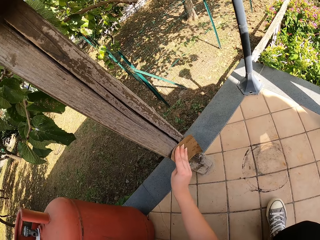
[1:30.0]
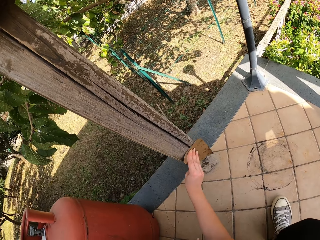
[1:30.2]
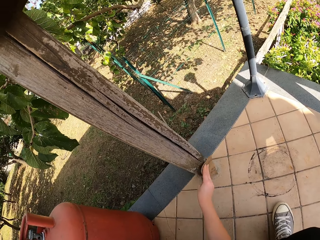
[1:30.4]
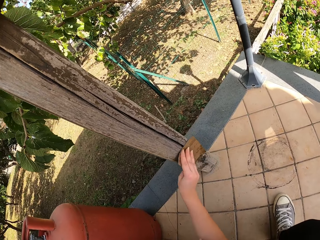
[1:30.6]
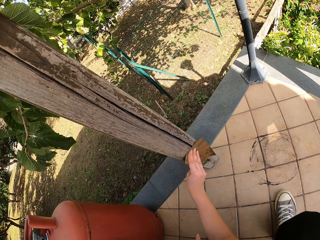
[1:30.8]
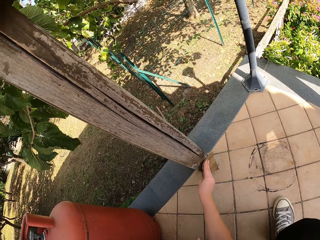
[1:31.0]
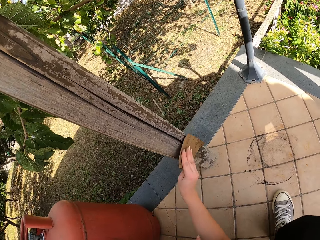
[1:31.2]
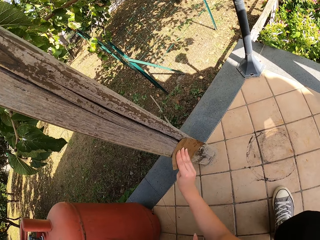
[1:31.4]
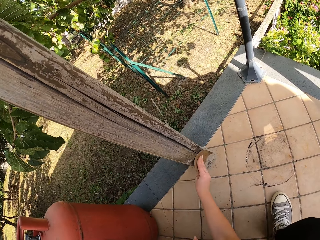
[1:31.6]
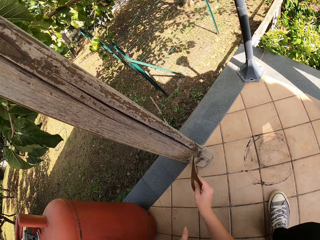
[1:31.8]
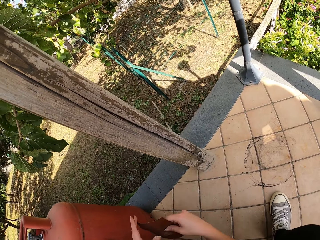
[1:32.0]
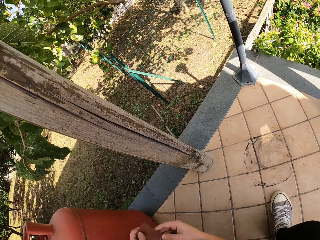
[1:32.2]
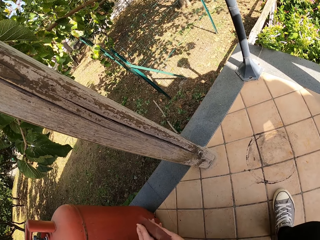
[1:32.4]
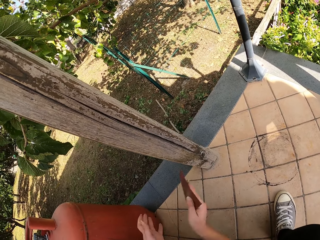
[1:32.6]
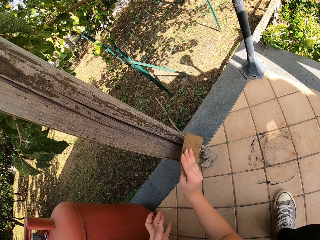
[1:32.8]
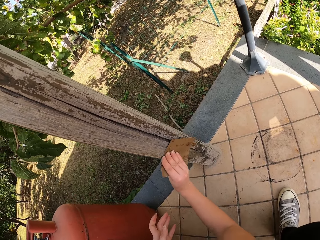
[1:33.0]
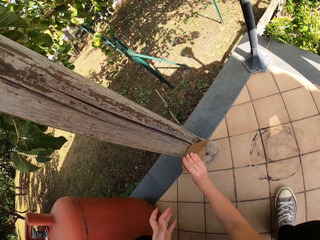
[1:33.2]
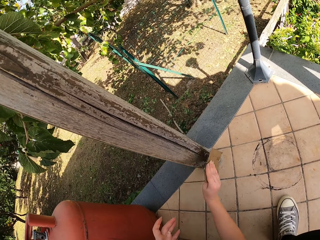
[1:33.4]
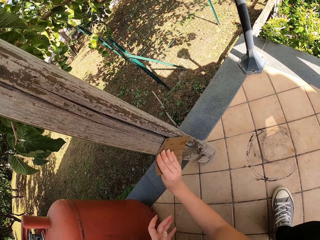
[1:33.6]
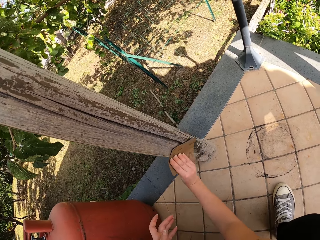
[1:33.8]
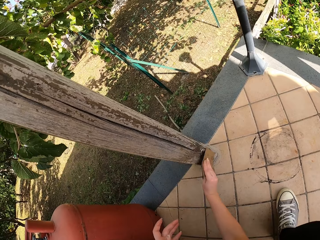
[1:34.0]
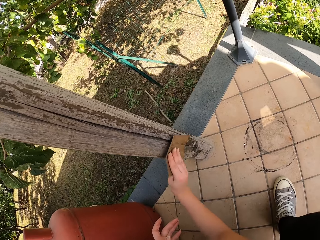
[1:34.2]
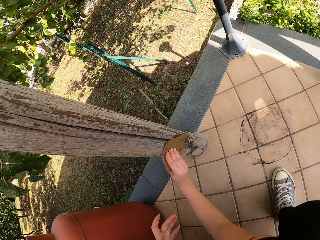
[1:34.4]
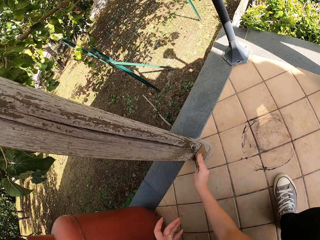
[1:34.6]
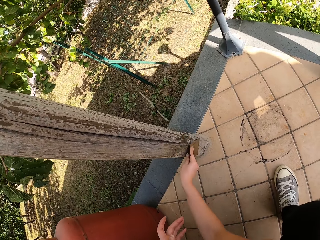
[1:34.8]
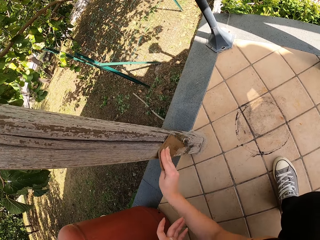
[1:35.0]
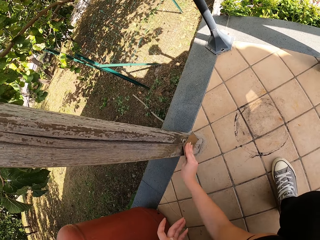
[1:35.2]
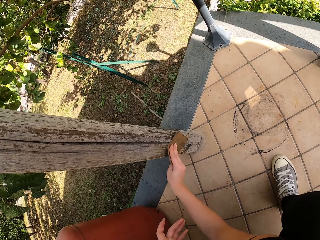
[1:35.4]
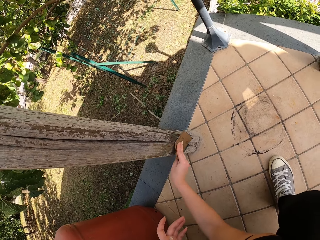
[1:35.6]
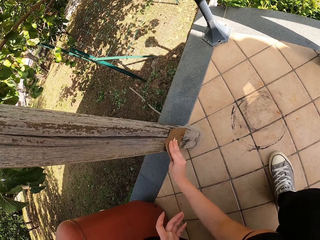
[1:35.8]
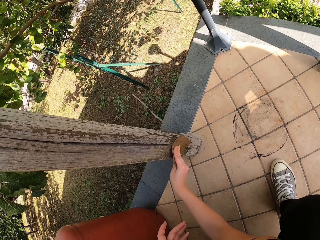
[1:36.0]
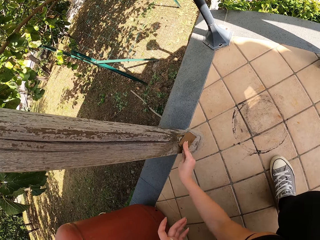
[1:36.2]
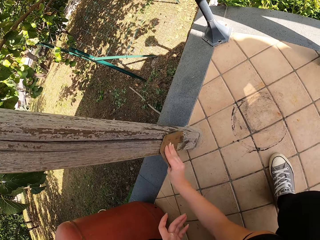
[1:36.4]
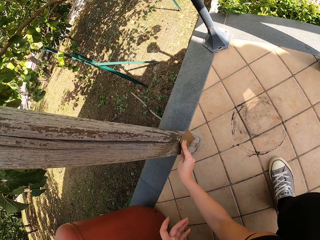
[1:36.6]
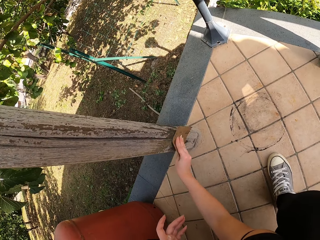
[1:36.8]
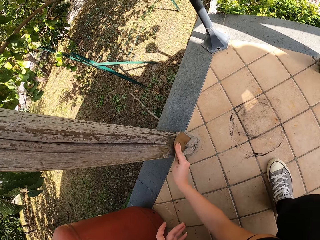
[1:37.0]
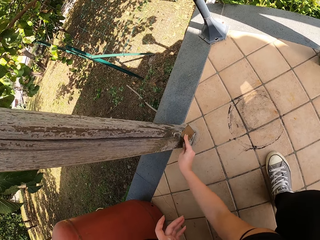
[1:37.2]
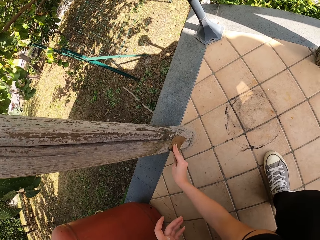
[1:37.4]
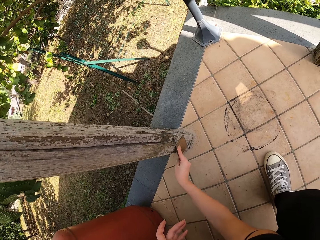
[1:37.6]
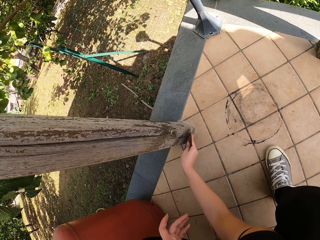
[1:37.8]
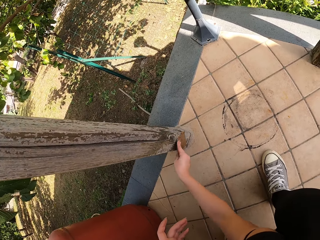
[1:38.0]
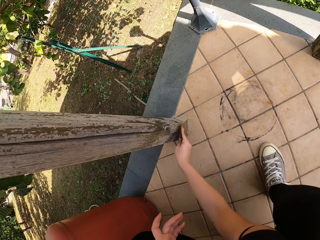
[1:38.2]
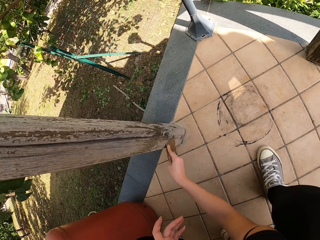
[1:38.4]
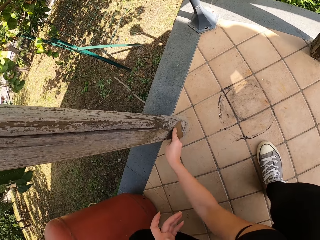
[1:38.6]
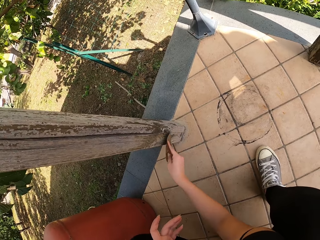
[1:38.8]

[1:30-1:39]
The camera wearer touches the sandpaper with his left hand. He continues sandpapering the wood frame.

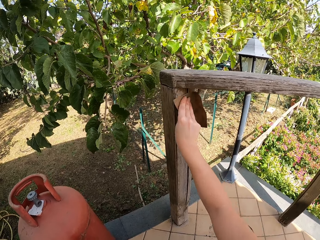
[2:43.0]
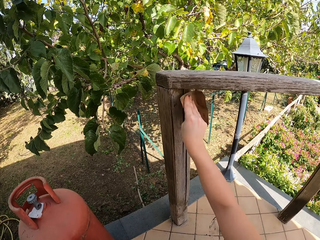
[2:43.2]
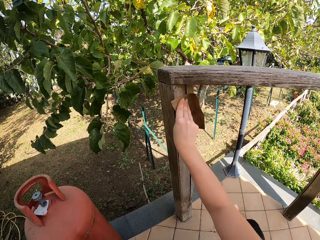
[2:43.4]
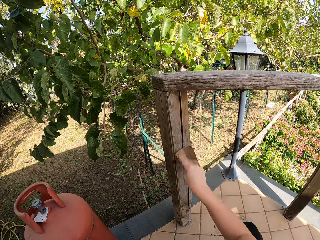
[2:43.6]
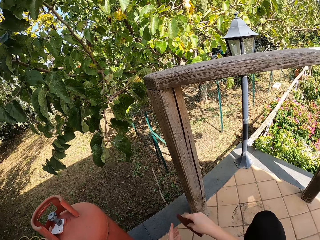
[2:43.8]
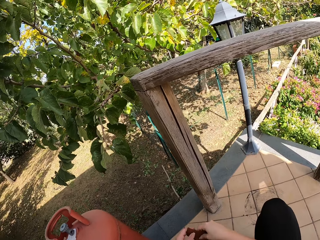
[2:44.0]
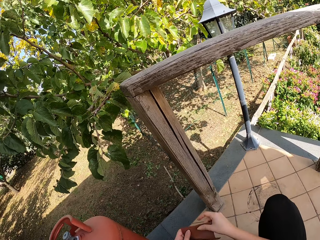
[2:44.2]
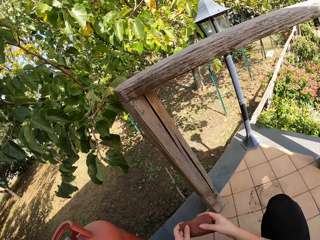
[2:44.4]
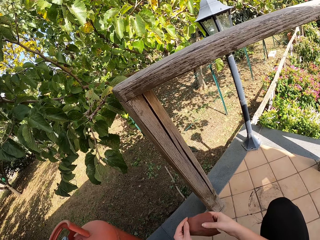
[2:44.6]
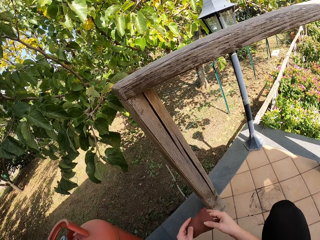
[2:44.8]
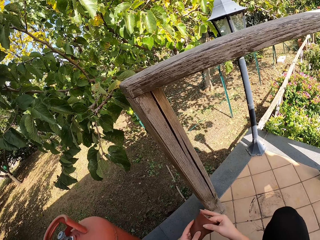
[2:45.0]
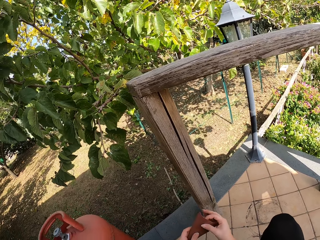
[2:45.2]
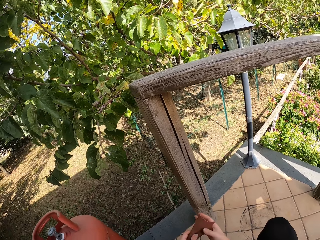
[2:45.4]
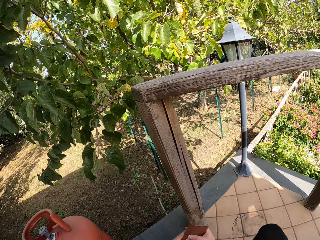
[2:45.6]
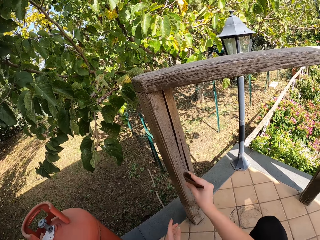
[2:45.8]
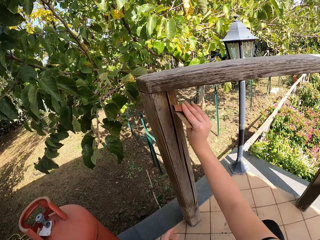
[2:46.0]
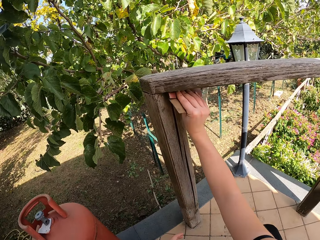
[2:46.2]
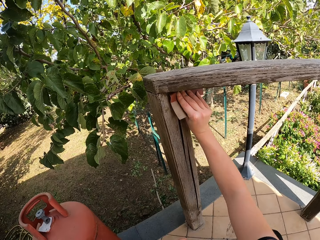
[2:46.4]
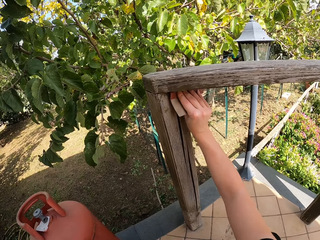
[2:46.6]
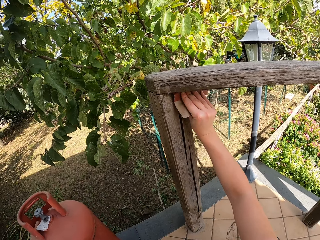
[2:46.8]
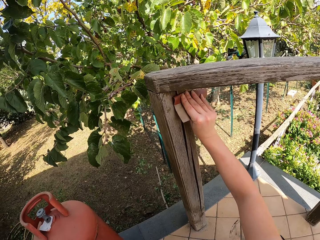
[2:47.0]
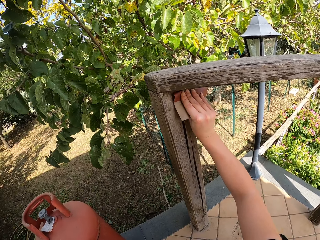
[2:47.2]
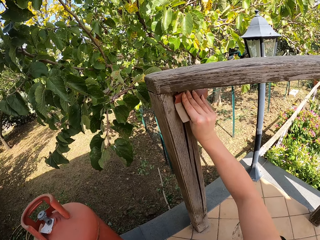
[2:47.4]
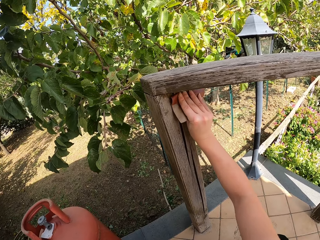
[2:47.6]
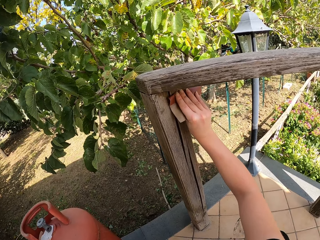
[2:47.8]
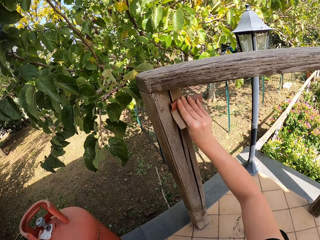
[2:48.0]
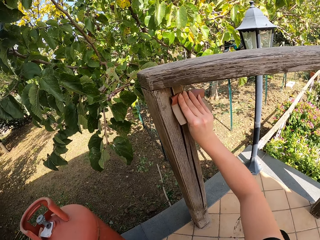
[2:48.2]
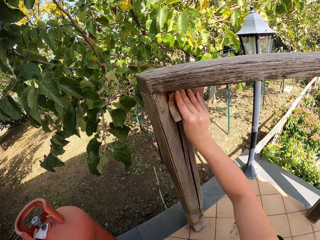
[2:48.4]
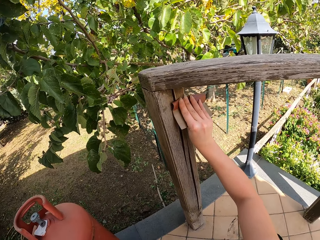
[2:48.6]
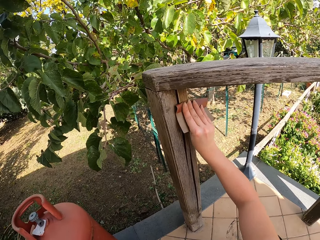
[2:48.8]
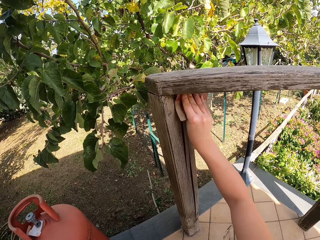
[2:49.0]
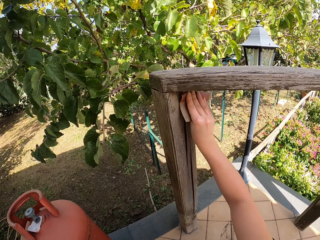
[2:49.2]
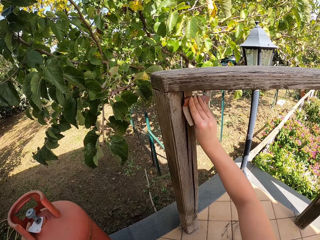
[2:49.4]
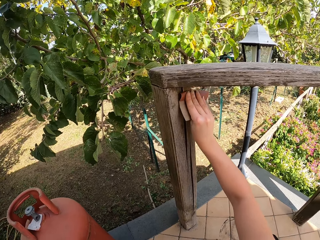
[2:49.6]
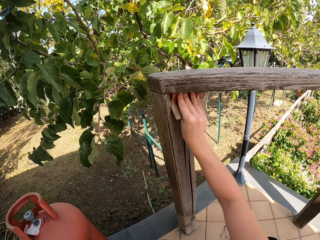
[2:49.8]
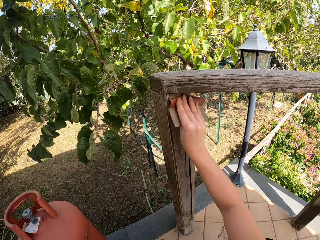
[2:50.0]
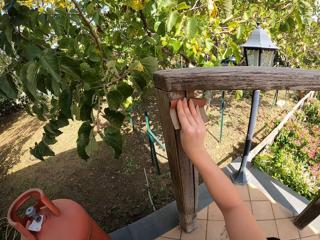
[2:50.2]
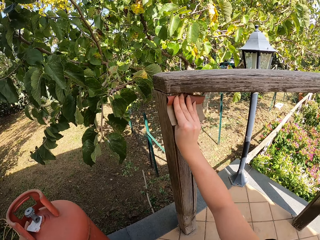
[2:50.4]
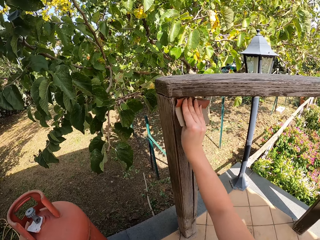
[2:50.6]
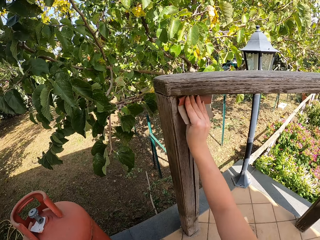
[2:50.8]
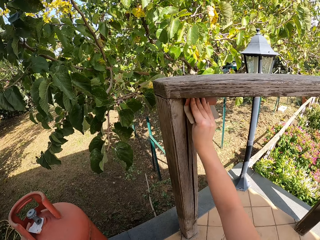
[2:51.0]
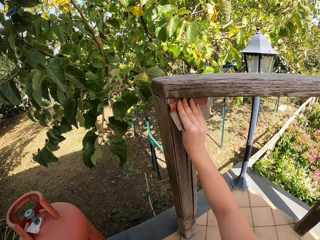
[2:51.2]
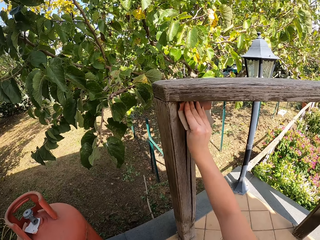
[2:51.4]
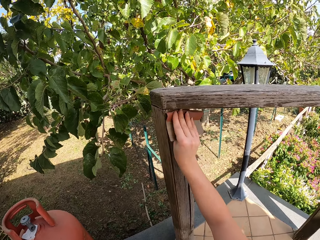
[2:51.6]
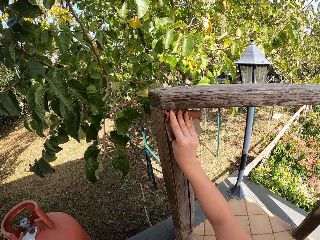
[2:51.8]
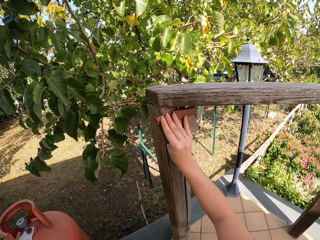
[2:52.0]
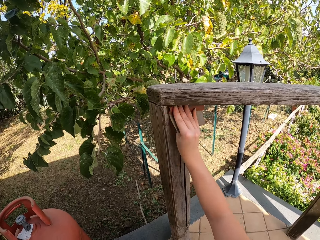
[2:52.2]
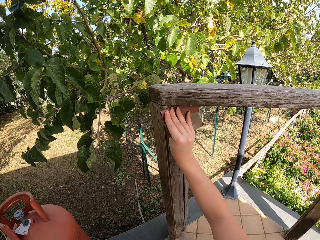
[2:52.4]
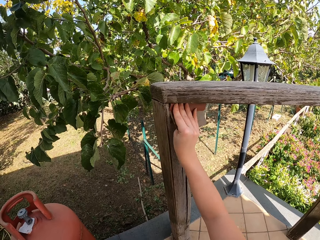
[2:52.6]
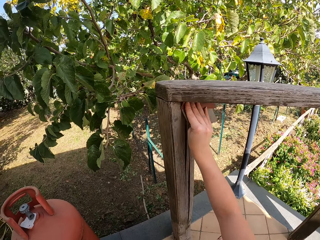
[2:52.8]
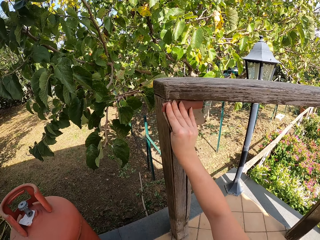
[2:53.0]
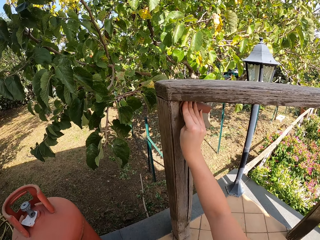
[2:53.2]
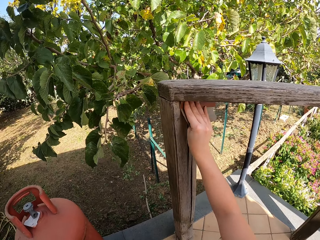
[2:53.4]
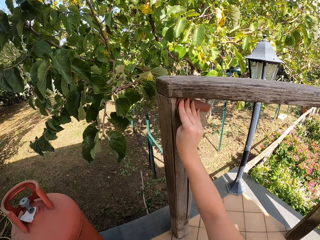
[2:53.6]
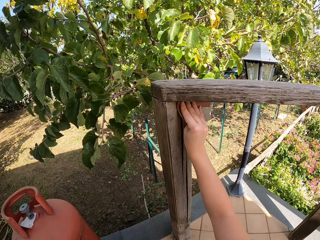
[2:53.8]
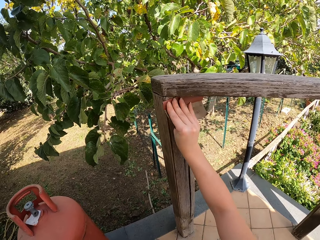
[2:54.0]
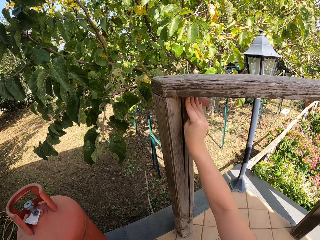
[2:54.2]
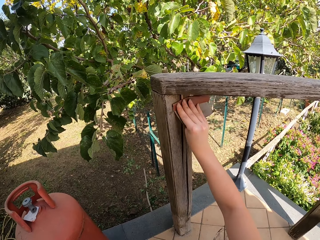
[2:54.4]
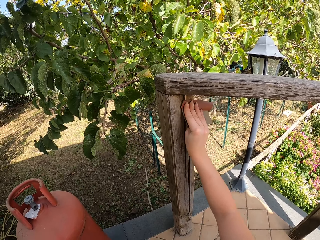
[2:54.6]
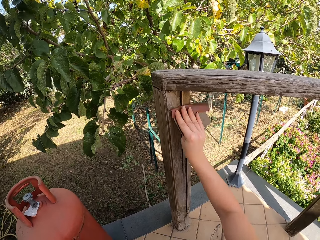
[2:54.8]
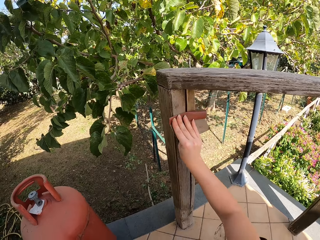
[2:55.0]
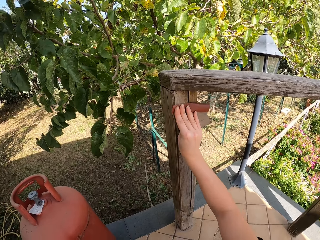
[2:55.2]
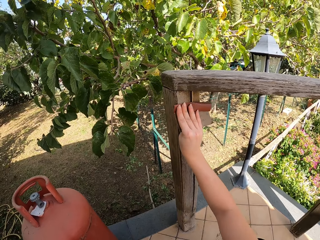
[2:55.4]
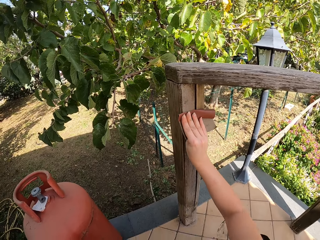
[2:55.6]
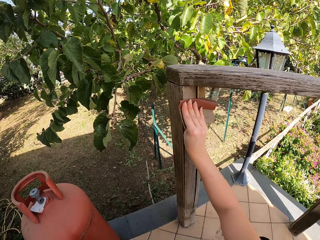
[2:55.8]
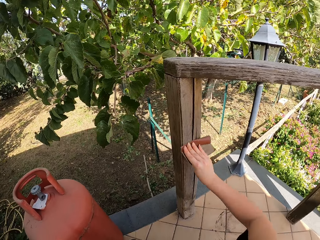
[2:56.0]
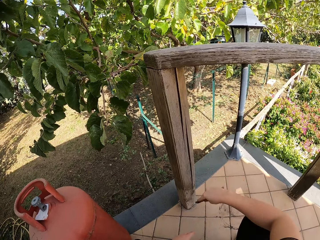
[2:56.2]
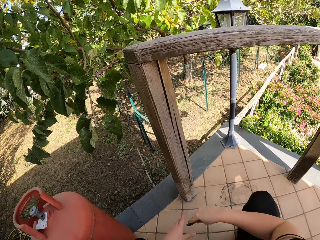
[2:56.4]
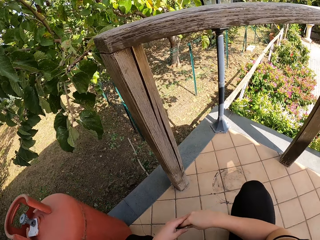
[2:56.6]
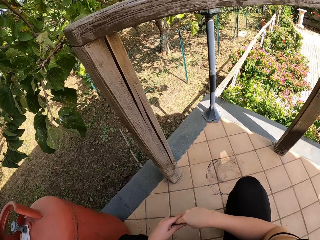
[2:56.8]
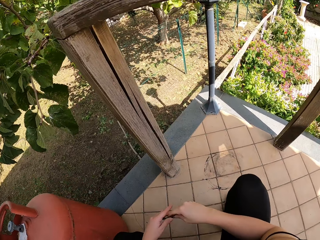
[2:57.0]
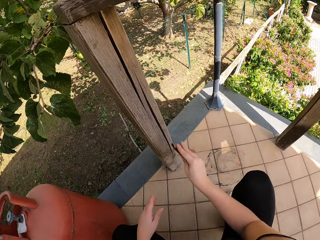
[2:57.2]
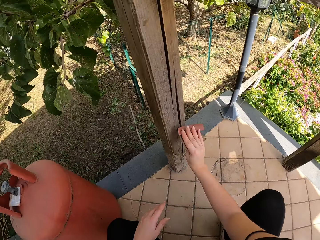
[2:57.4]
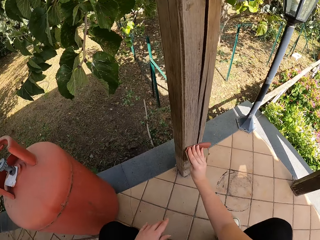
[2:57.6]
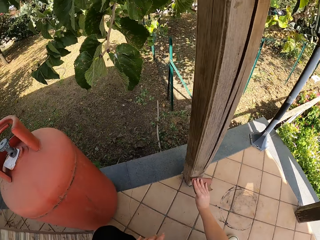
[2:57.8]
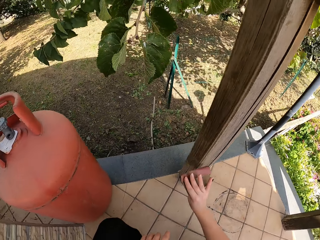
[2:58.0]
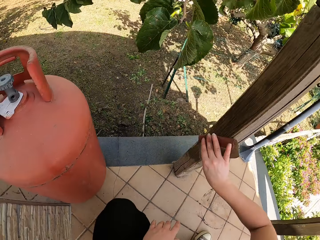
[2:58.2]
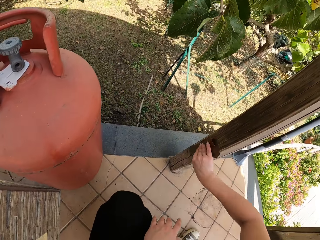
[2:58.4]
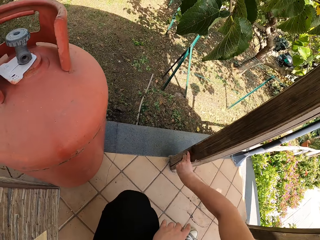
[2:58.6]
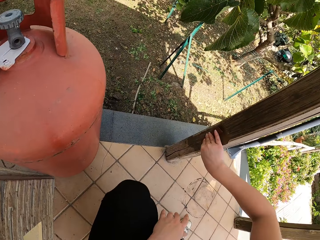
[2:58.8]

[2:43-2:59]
The camera wearer holds the sandpaper with both hands. He continues sandpapering the wood frame. He holds the sandpaper with both hands. He continues sandpapering the wood frame.
